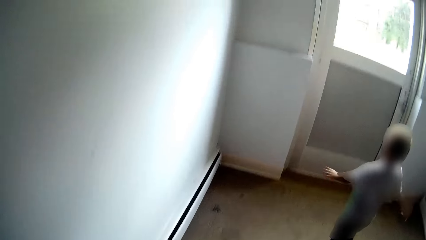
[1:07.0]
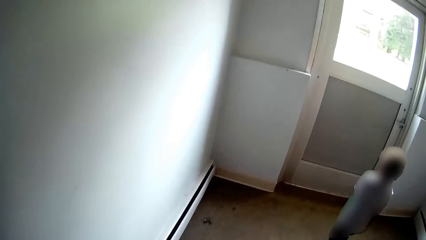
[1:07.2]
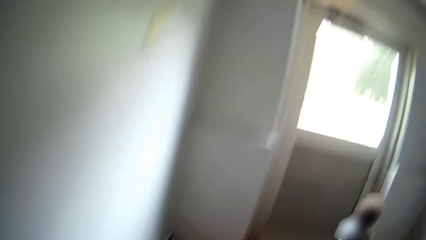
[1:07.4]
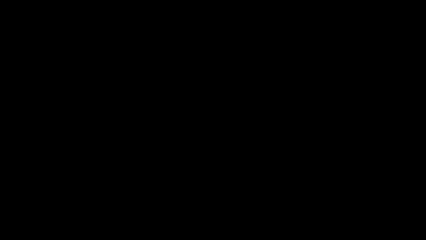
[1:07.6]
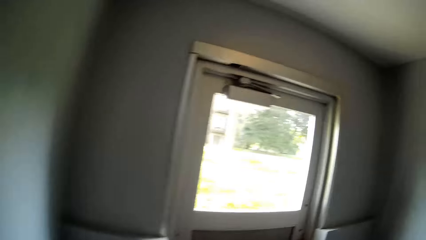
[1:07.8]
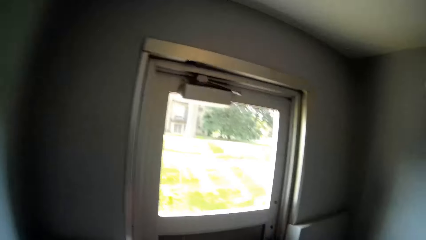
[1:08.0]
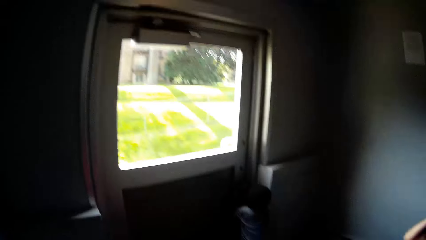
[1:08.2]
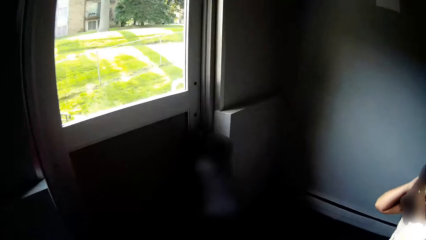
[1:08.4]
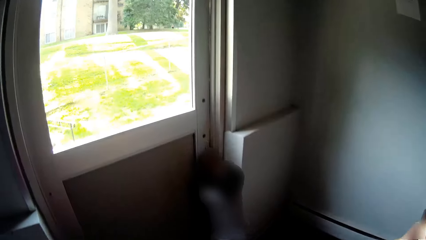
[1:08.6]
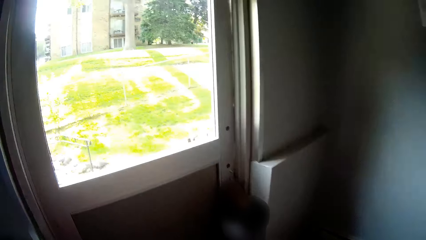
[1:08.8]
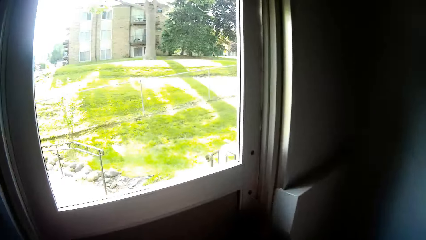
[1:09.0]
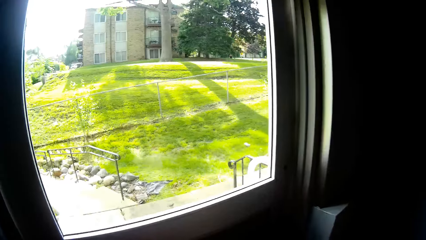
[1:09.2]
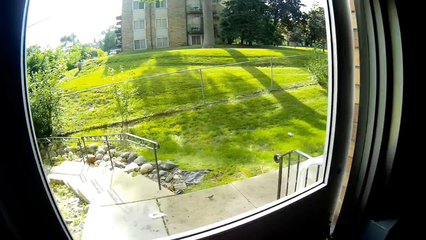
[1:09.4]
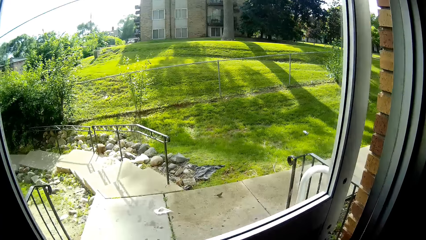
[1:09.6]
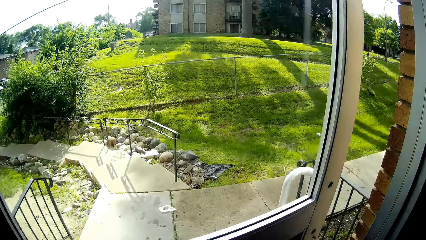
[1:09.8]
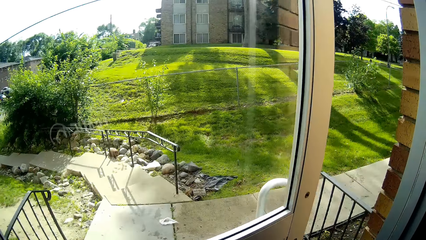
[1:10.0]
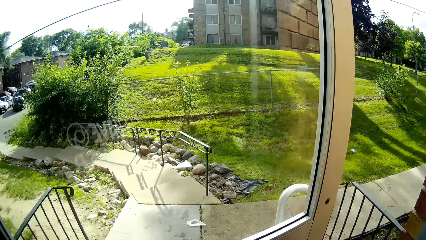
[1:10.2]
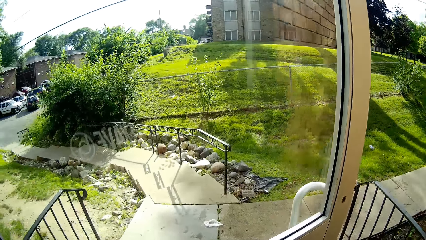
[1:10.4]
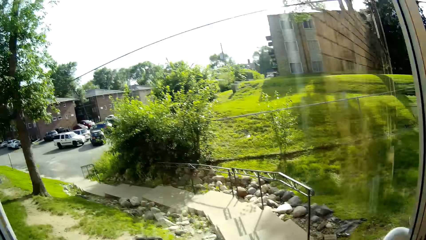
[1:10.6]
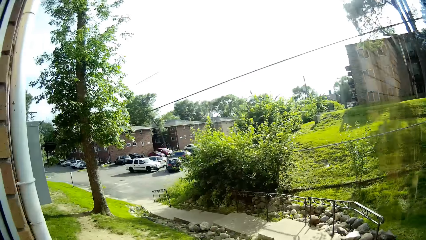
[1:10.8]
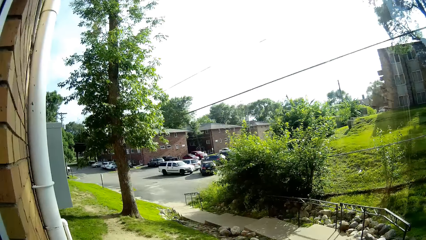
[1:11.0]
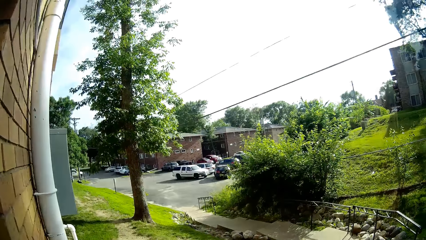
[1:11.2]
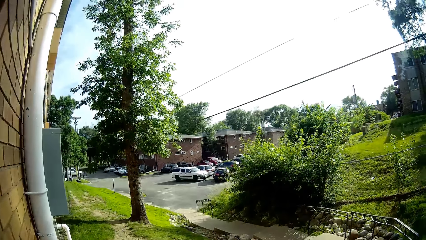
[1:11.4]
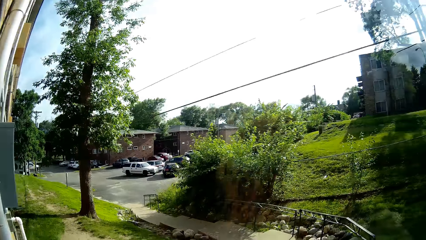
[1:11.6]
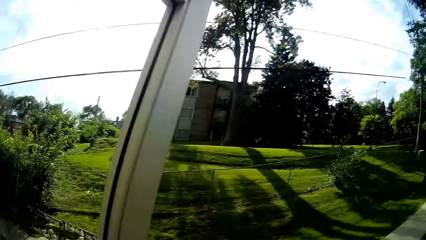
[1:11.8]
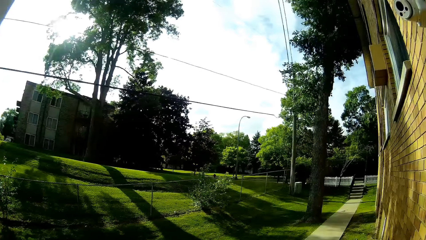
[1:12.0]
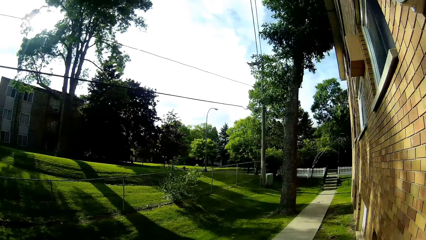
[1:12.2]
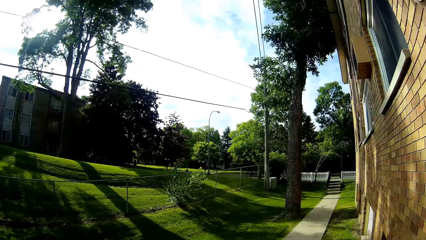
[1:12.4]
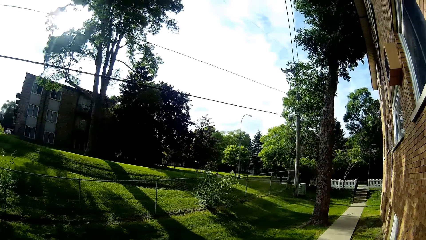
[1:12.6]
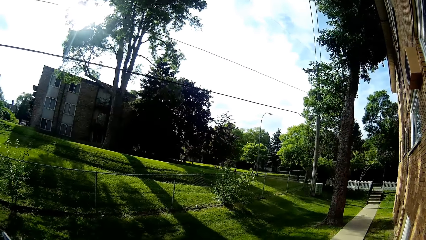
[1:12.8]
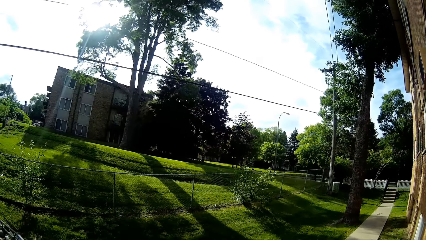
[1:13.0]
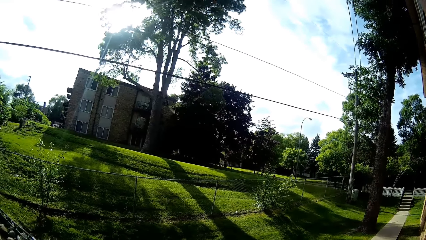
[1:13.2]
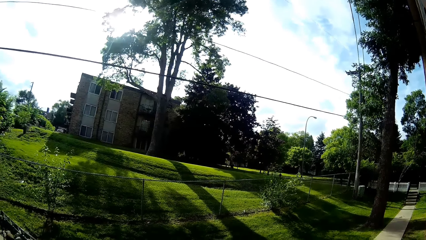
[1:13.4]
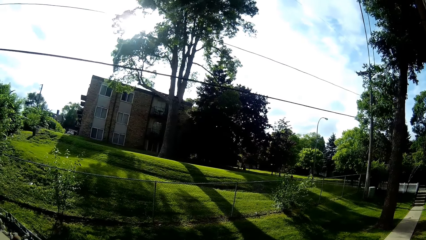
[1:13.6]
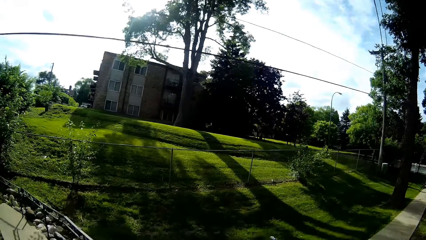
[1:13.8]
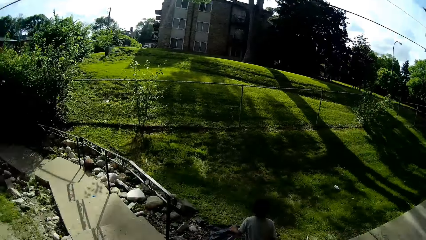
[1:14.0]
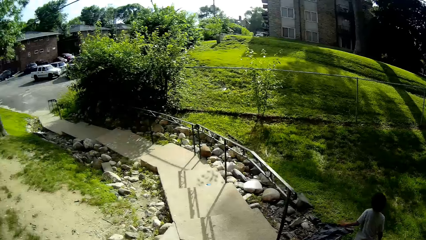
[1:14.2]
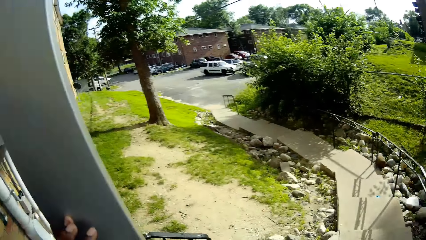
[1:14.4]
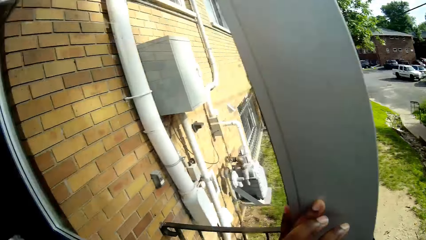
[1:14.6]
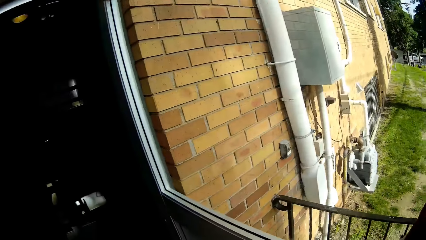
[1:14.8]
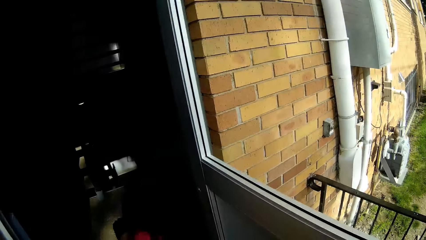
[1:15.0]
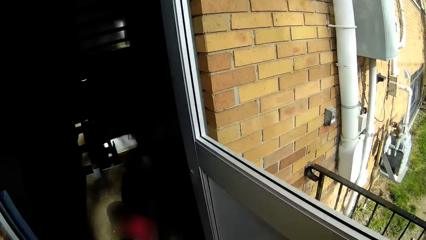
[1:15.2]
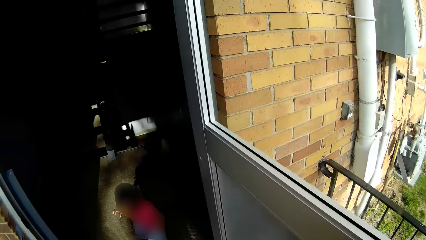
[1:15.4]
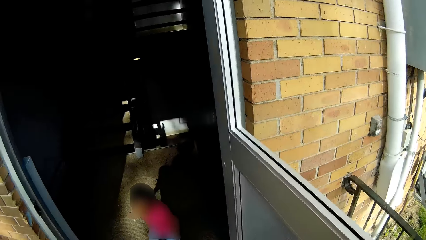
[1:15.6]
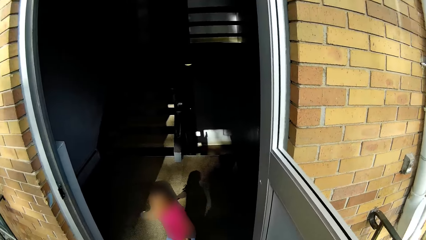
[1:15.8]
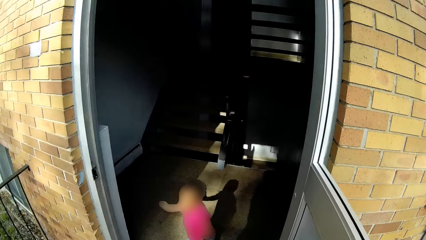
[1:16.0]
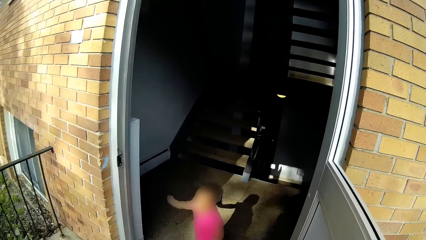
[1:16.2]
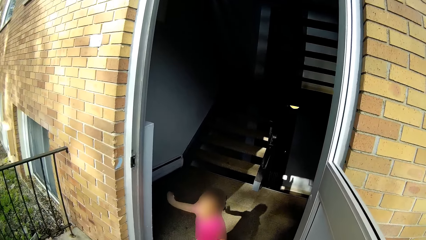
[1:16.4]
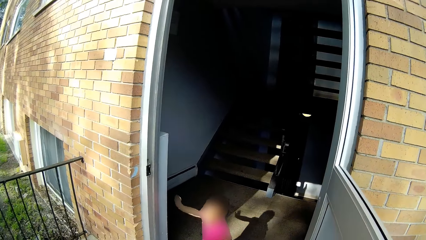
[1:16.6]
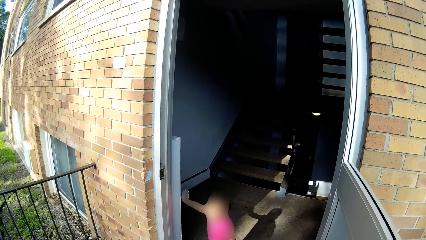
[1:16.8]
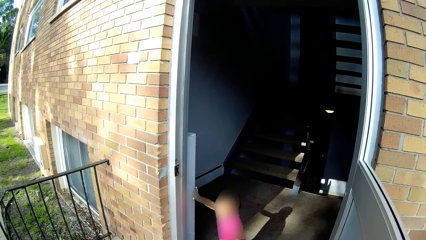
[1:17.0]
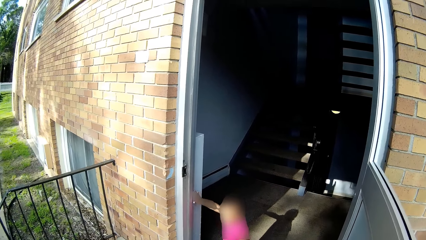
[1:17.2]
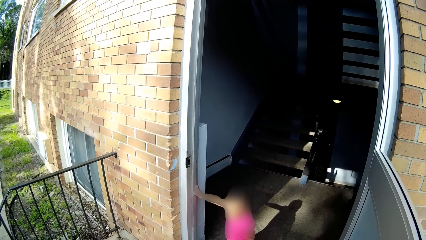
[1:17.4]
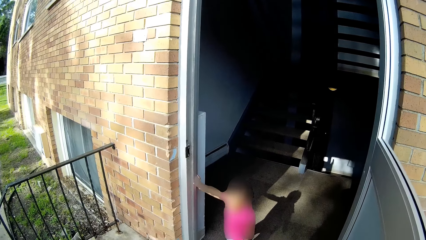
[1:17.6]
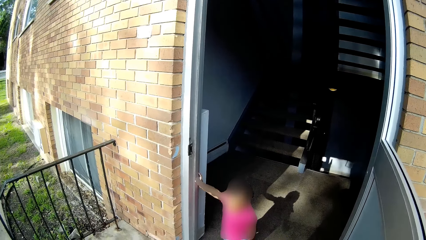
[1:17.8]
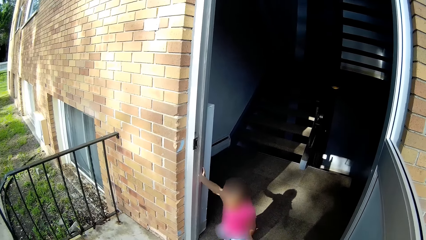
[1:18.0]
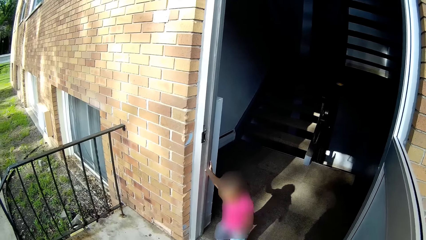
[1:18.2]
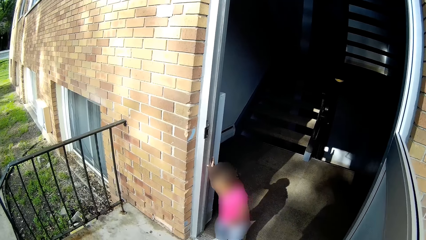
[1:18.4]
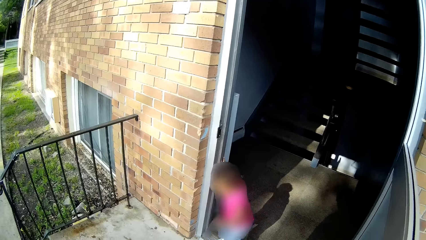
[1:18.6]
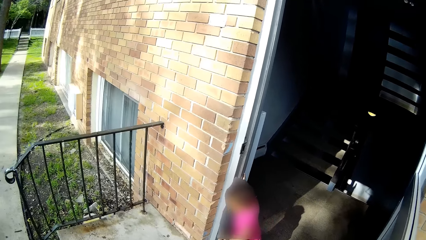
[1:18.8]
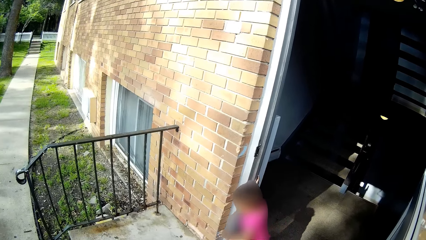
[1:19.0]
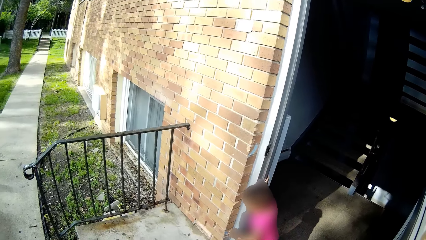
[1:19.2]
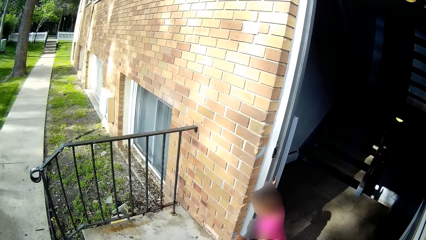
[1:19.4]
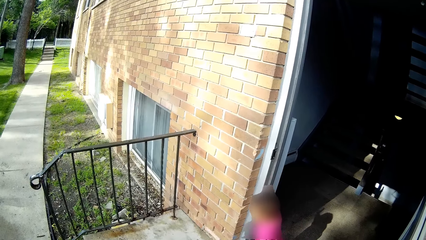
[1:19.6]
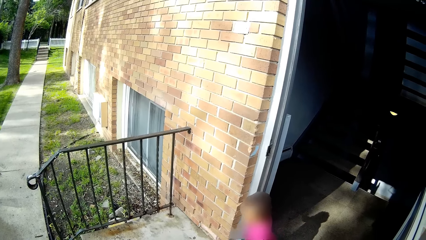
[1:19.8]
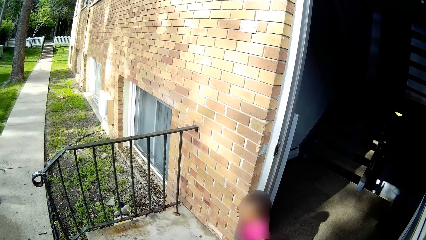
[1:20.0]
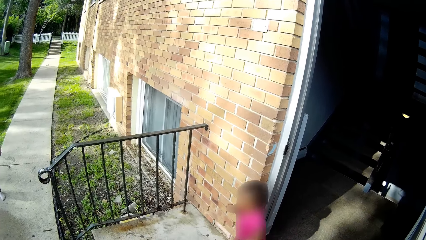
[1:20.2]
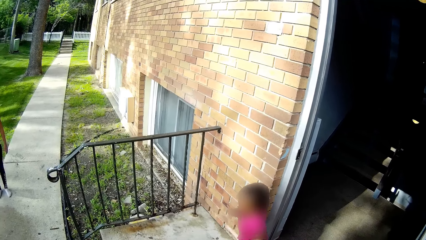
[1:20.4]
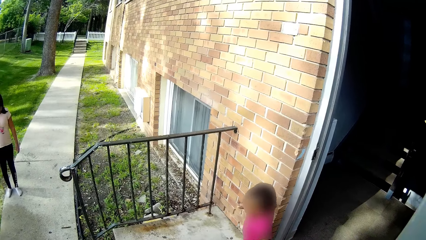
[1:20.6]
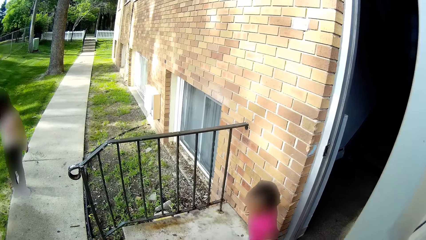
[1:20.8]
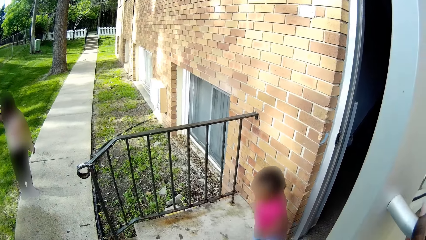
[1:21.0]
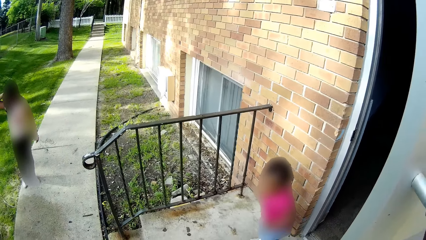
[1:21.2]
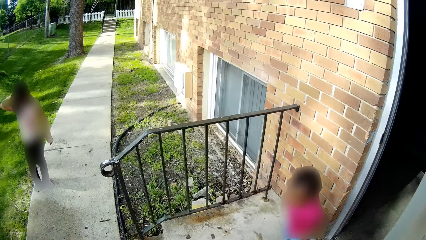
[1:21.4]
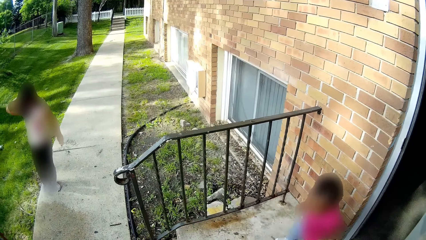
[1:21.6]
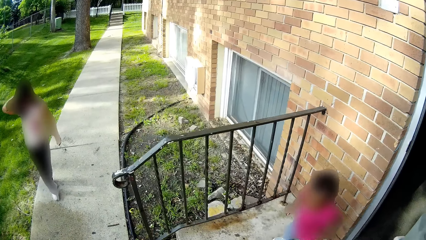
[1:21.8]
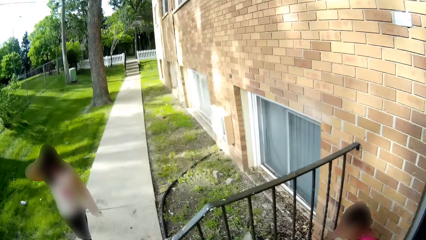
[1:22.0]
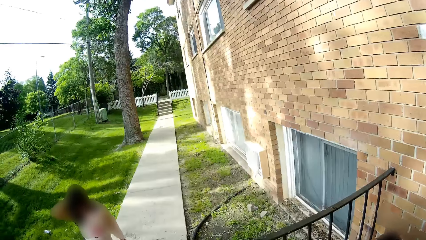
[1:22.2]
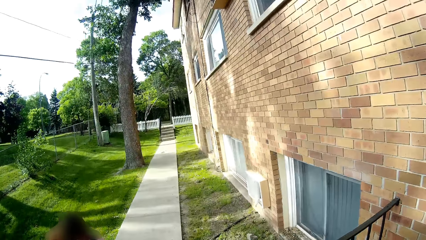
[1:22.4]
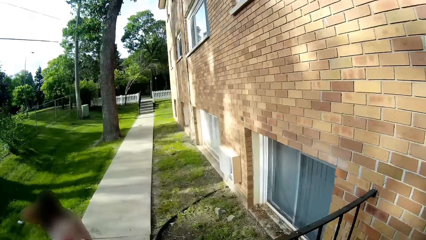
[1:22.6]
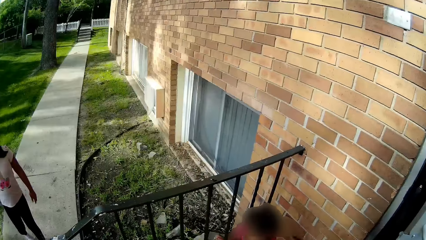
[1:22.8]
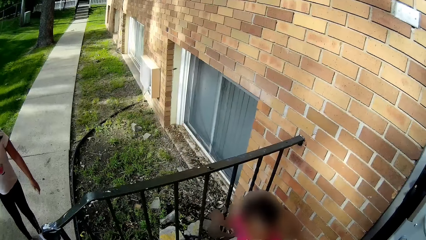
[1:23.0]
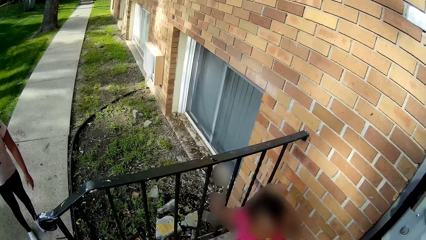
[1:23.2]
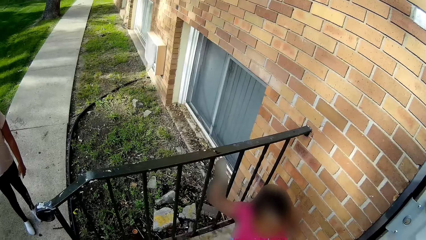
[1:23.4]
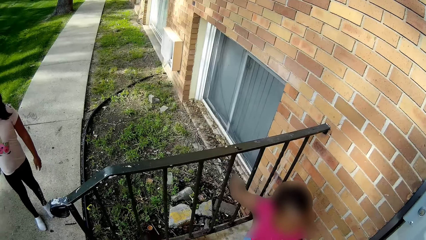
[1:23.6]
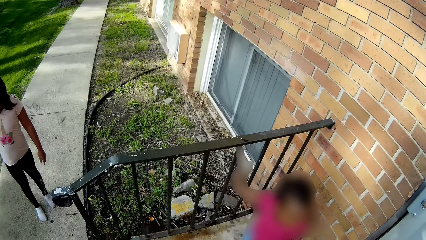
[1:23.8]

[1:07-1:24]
The camera wearer looks around. The boy grabs a door handle with his left hand. The camera wearer walks around. The boy opens the door. The camera wearer looks through the window. They step outside of the apartment. They look around. They look around again. The girl puts her right hand on the wall and steps out of the apartment. A child walks around. The camera wearer closes the door from outside. They look around.
